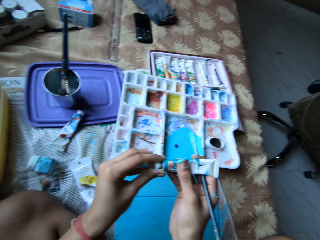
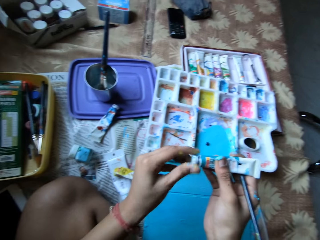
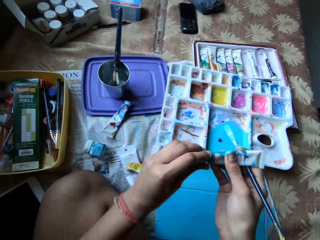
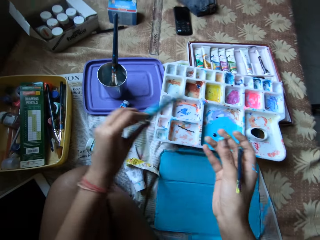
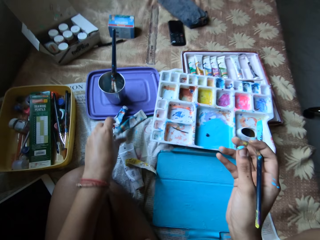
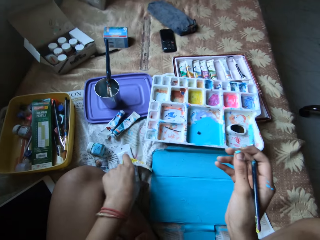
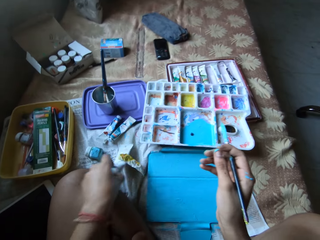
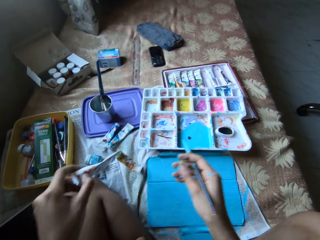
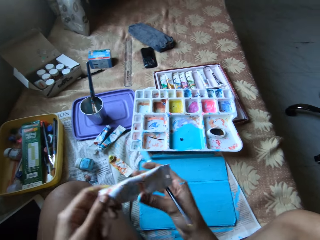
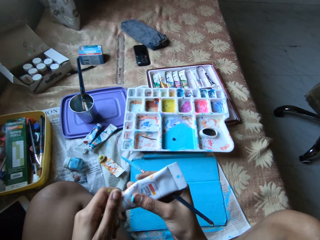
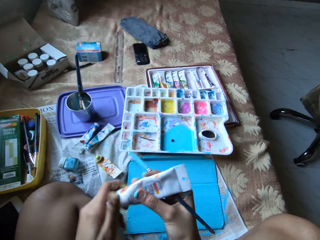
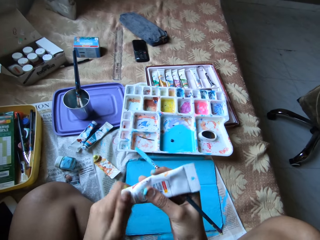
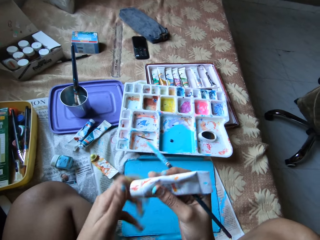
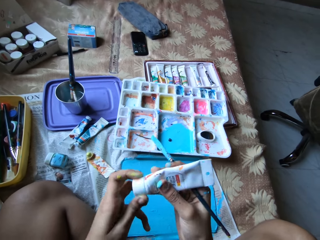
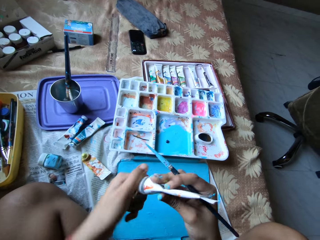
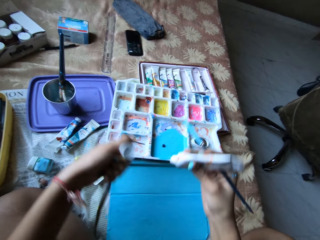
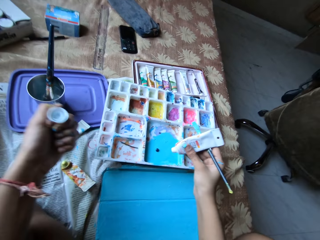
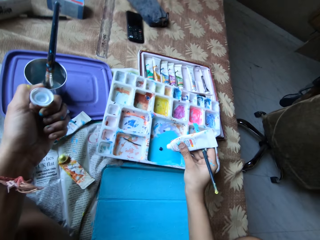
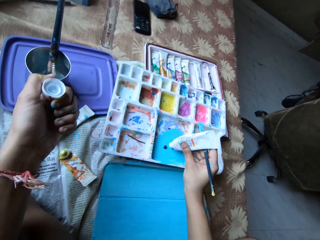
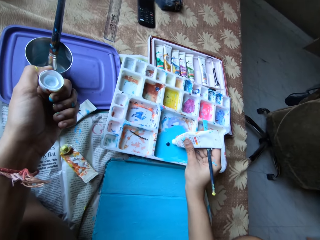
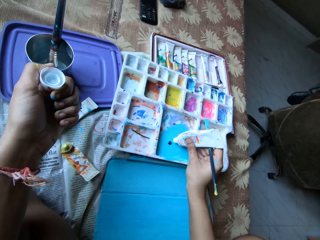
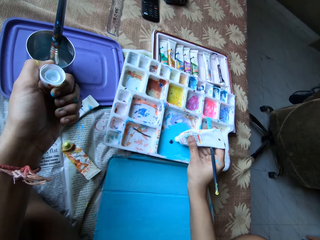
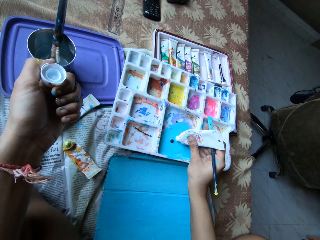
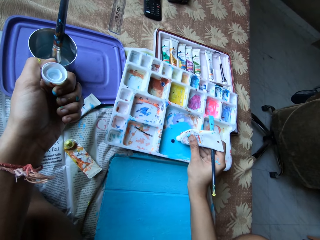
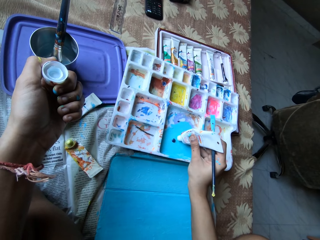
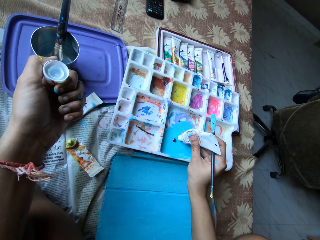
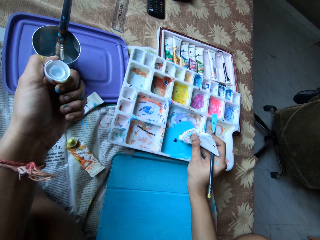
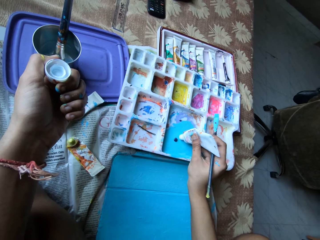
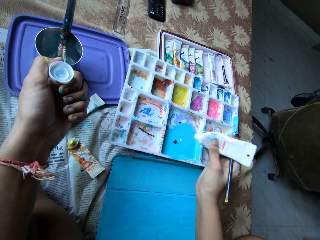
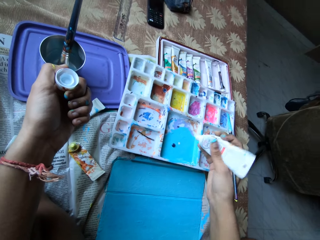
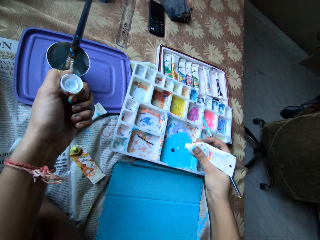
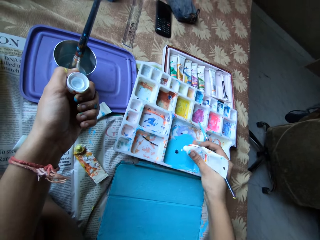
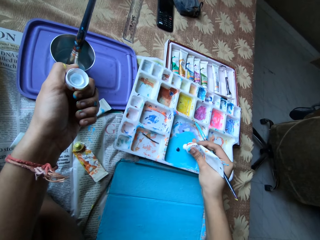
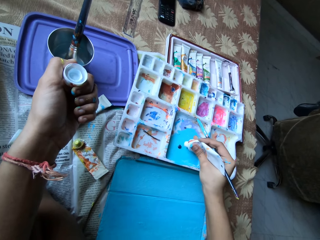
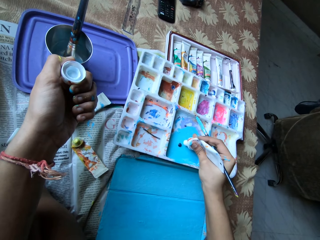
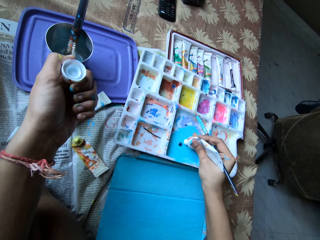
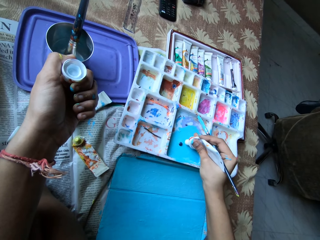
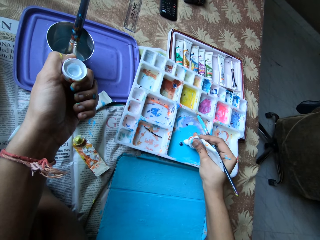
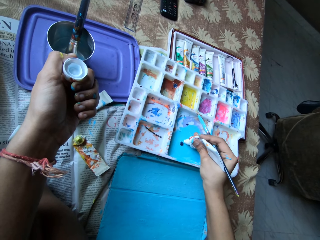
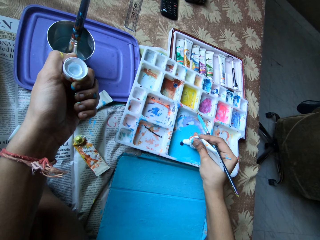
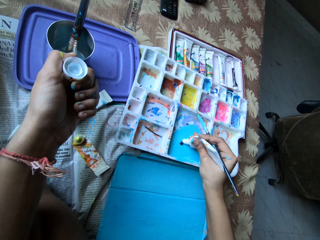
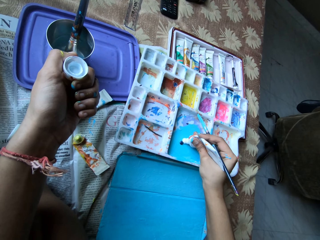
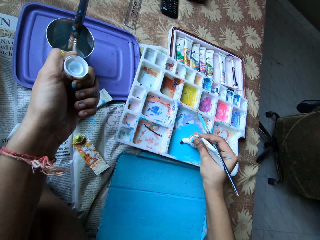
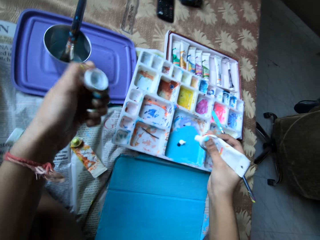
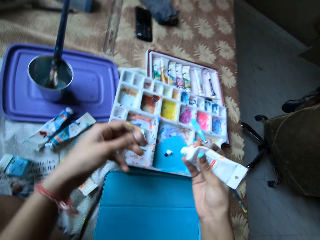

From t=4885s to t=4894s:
The camera wearer holds the blue paint tube with her left hand. She places the blue paint tube on the bed with her left hand. She picks up a white paint tube from the bed with her left hand. She holds the white paint tube with both hands. She removes a lid from the white paint tube with her left hand. She holds the white paint tube with her right hand. She applies the paint from the white paint tube on the paint palette with her right hand.

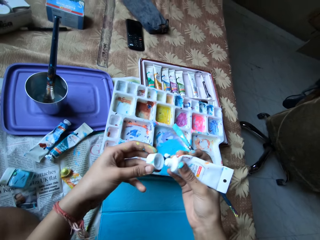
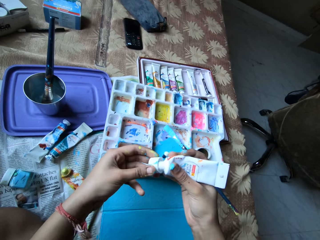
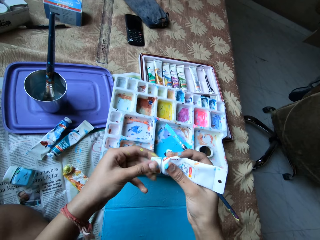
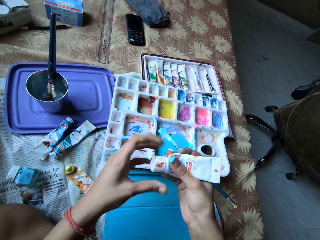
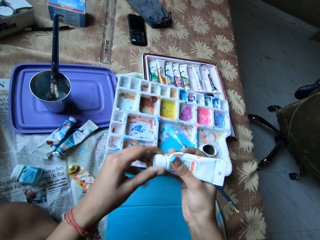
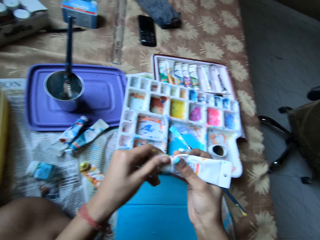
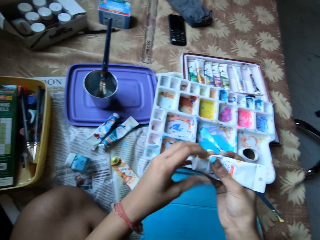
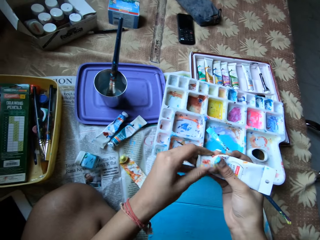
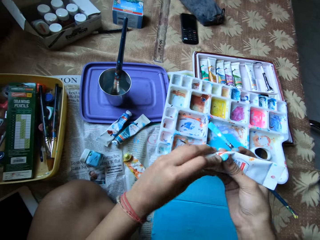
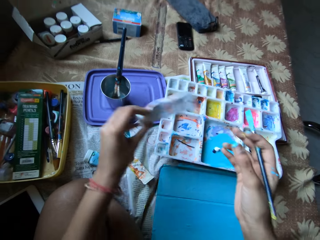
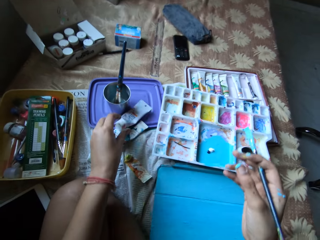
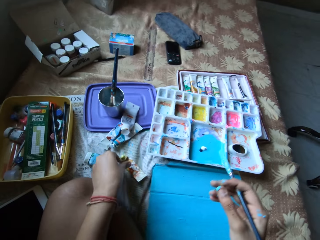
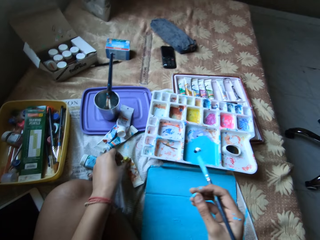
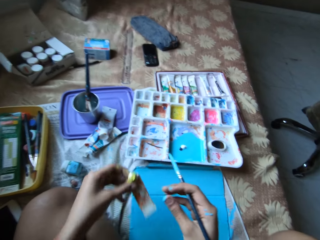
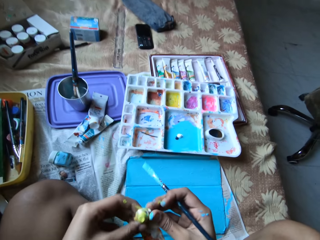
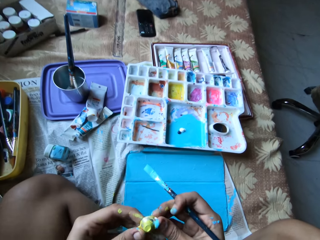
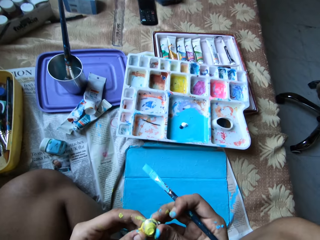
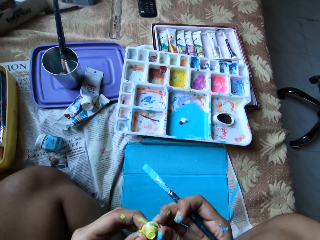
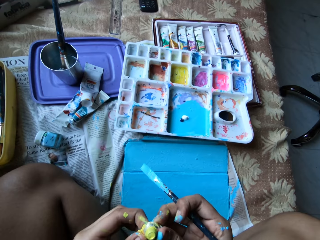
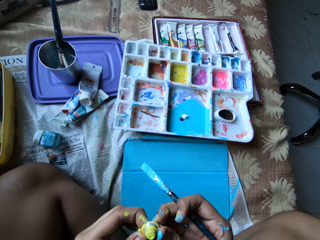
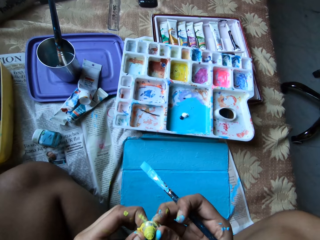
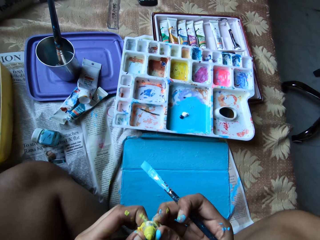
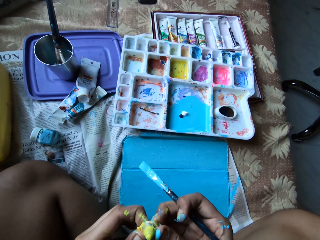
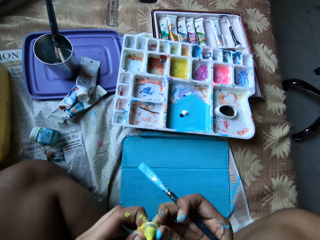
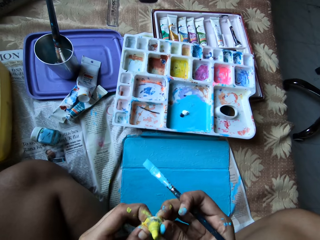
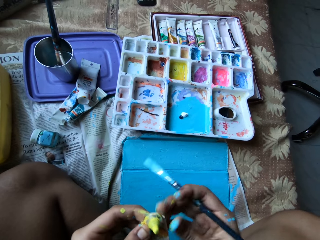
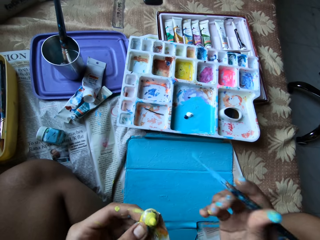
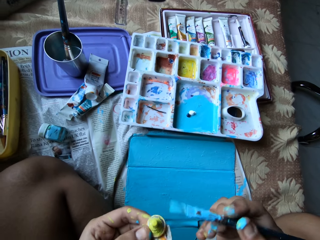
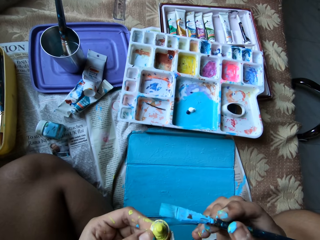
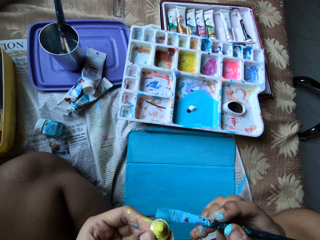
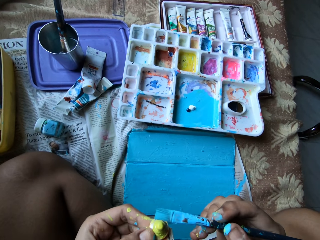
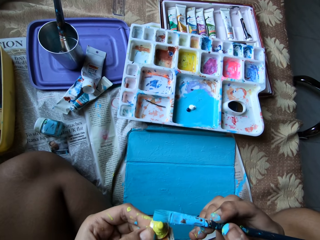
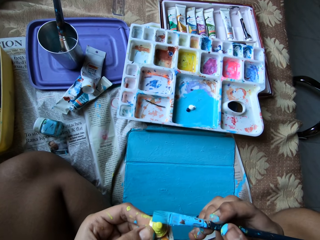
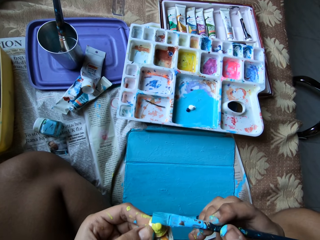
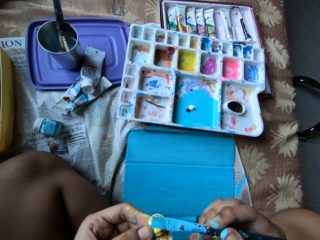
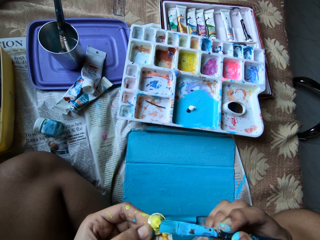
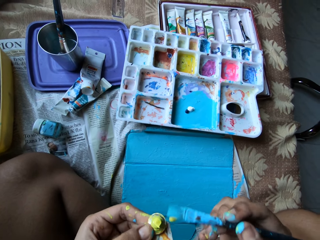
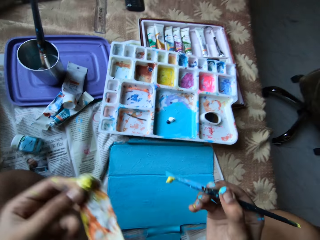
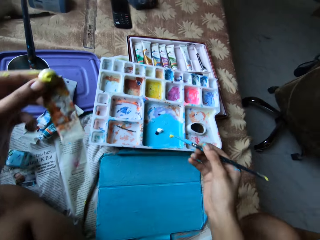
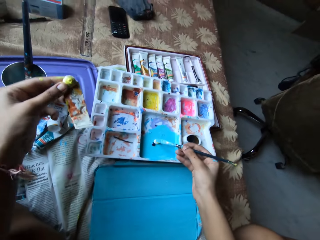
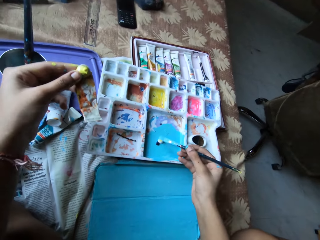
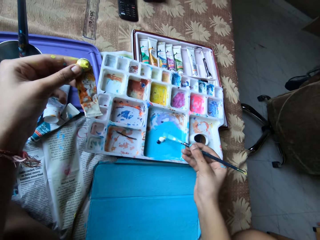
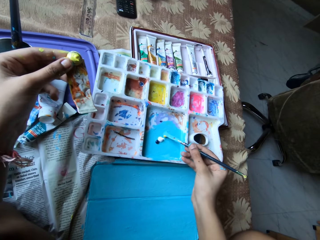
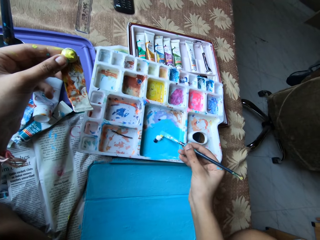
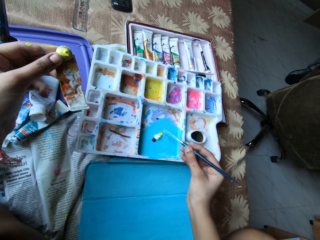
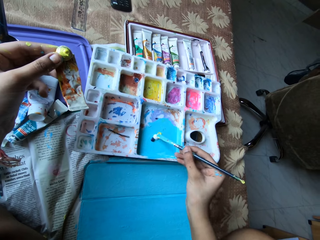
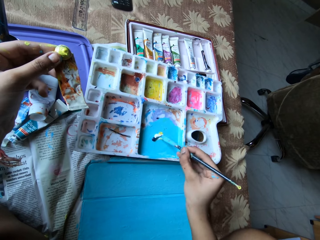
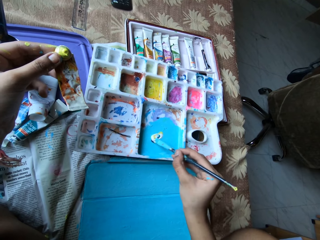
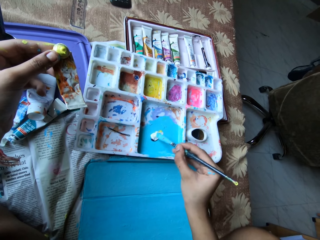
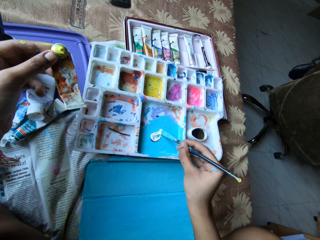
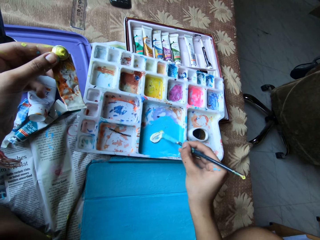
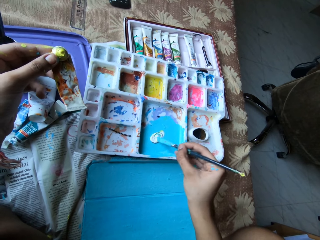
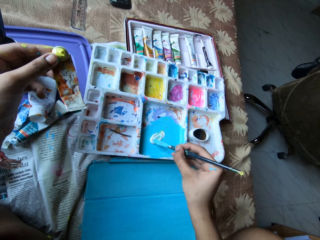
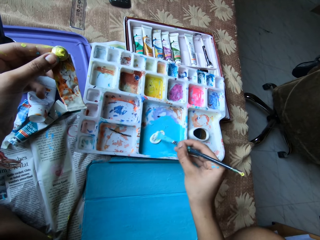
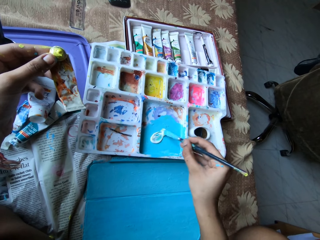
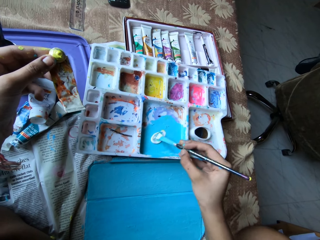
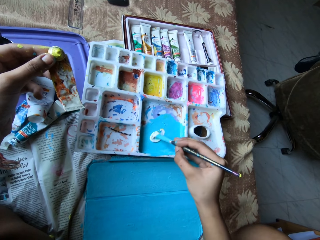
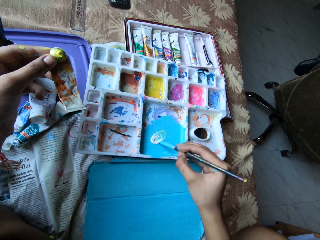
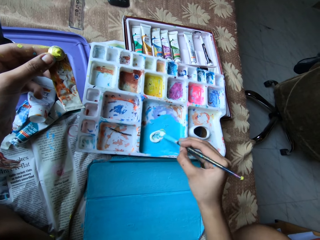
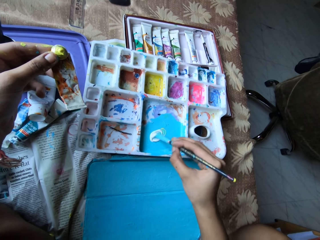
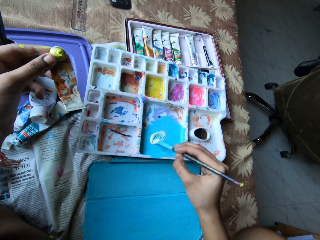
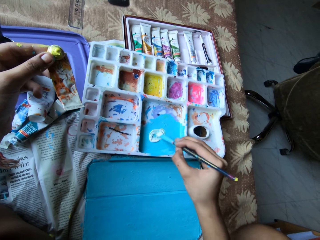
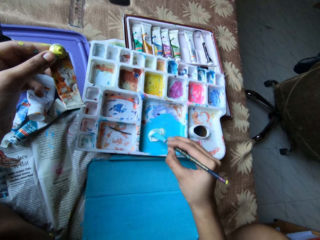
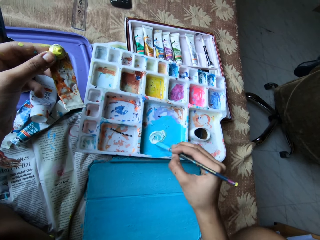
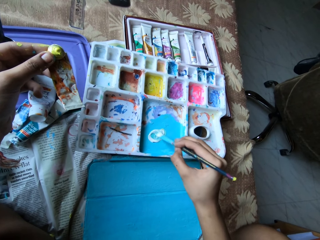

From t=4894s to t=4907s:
The camera wearer covers the white paint tube with the lid in her left hand. She holds the white paint tube with her left hand. She places the white paint tube on a lid on the bed with her left hand. She picks up the yellow paint tube from the bed with her left hand. She holds the yellow paint tube with both hands. She presses the yellow paint tube with both hands. She holds the white paint tube with her left hand. She applies the paint from the yellow paint tube with the paintbrush in her right hand. She puts the paint on the paint palette with the paintbrush in her right hand. She mixes the paint on the paint palette with the paintbrush in her right hand.
